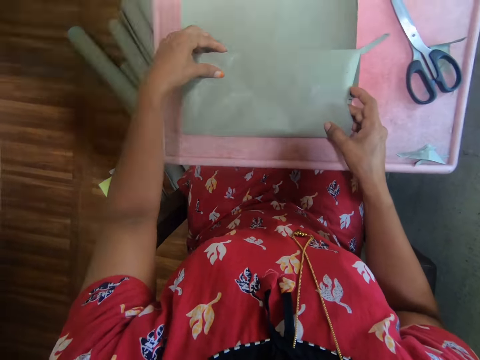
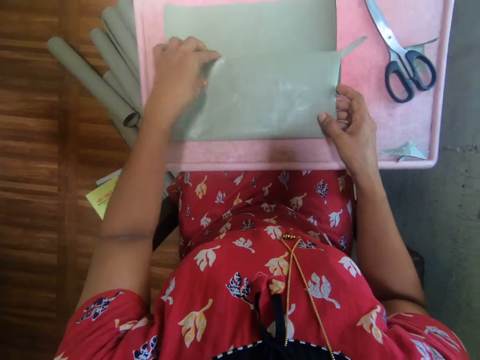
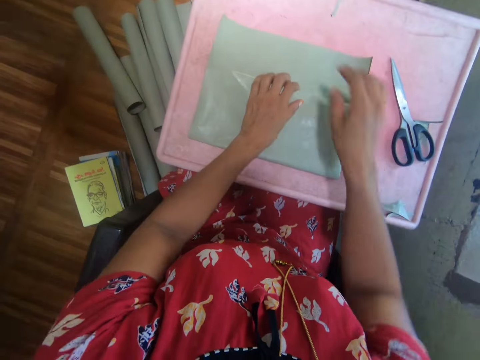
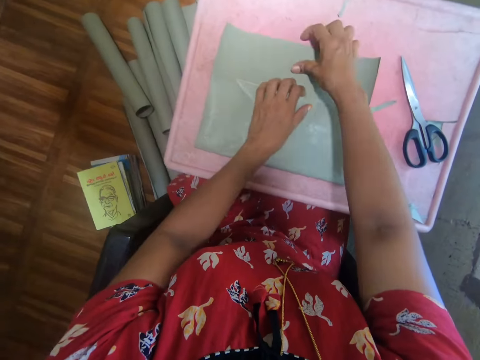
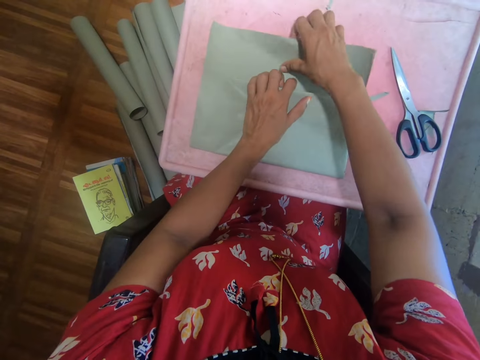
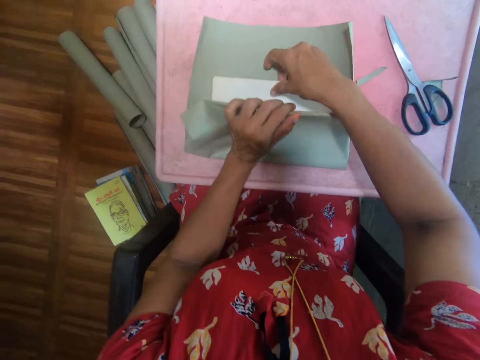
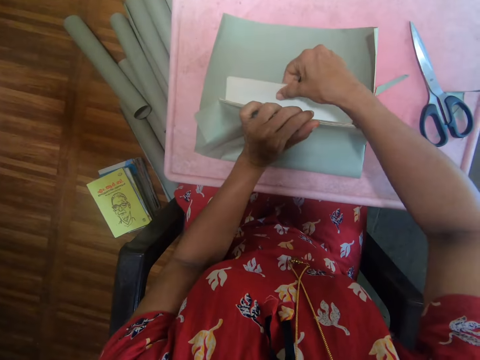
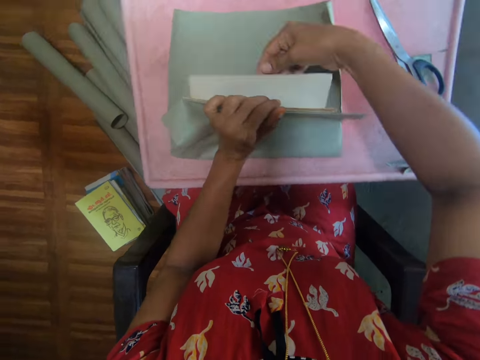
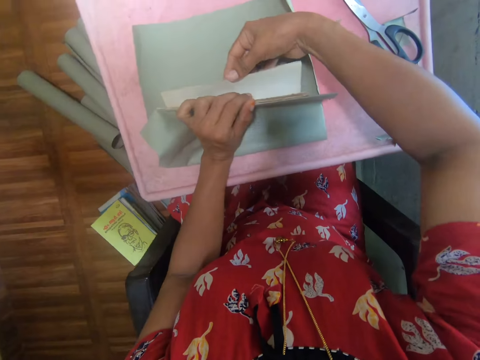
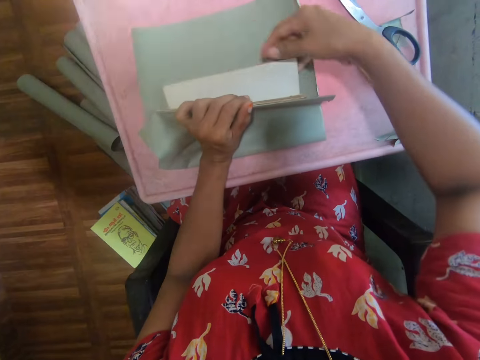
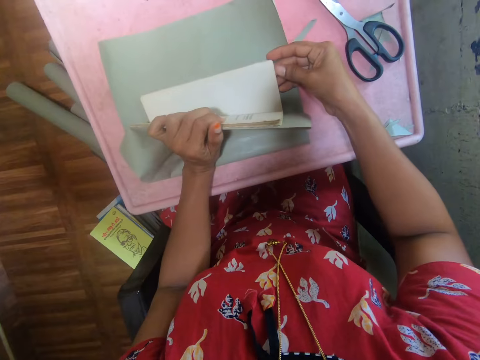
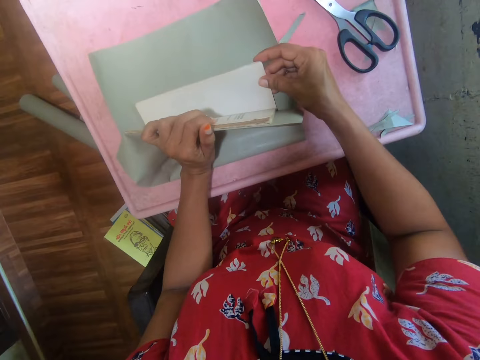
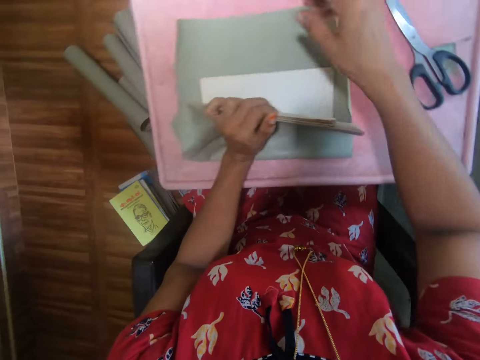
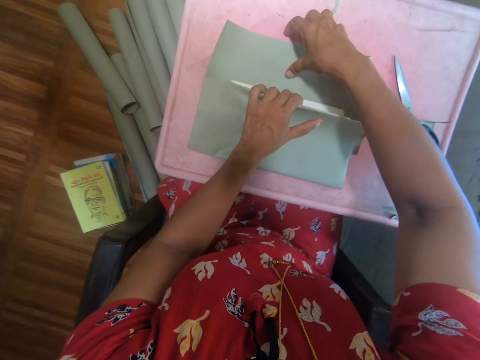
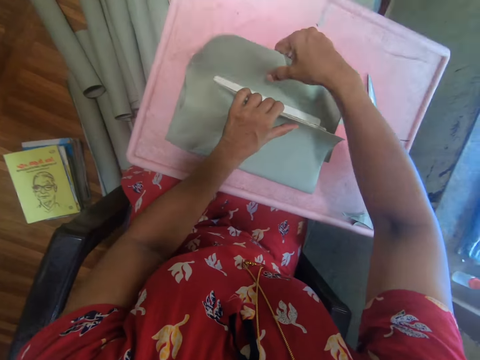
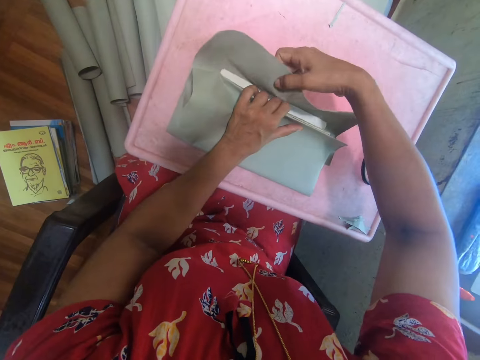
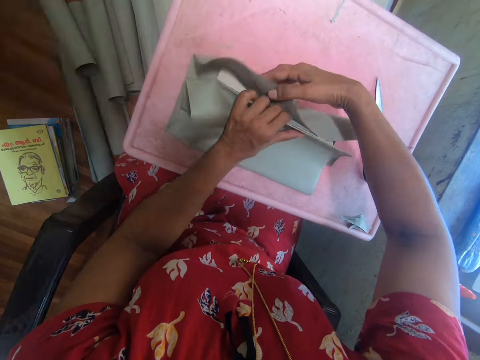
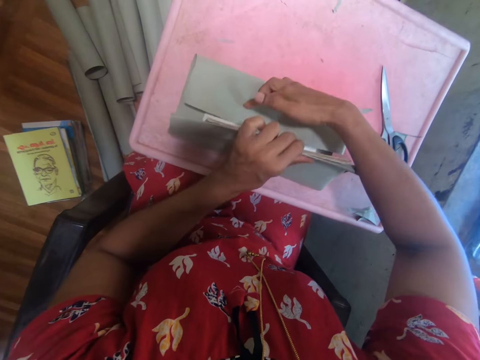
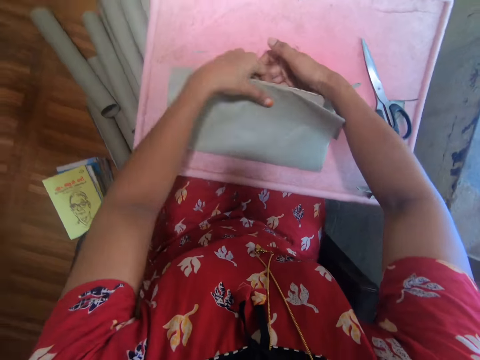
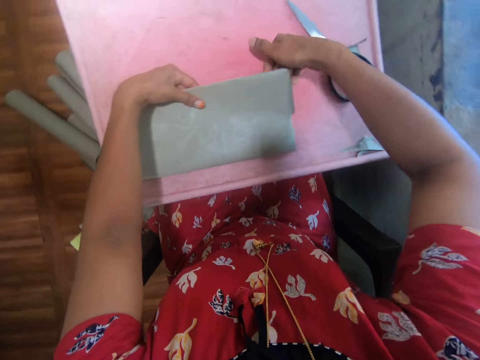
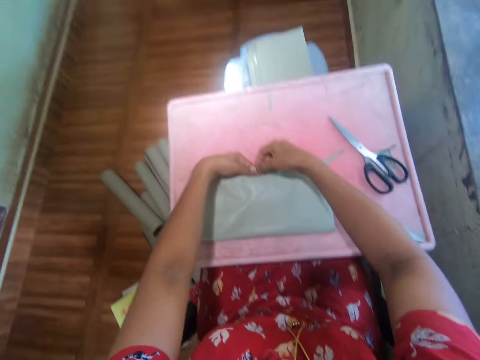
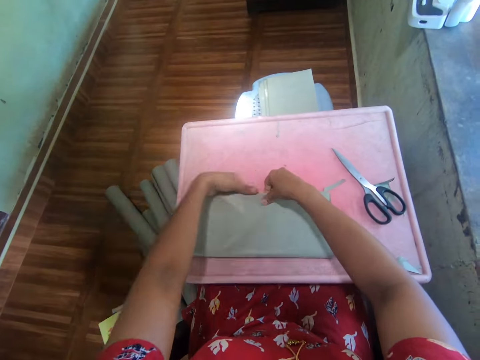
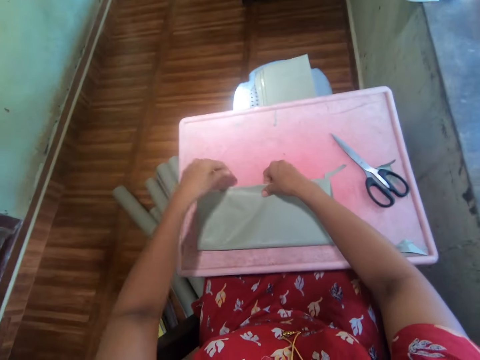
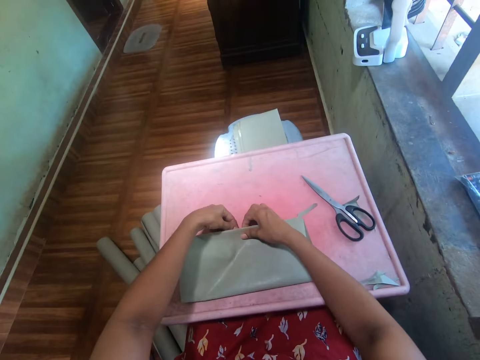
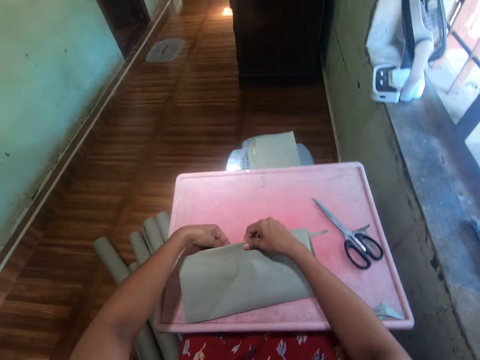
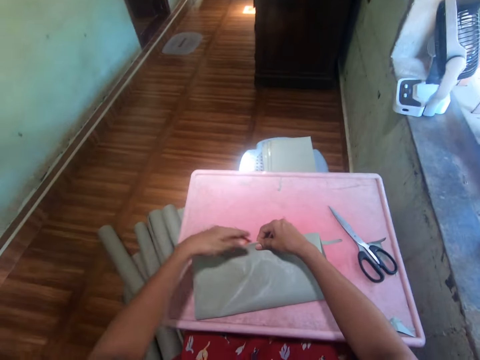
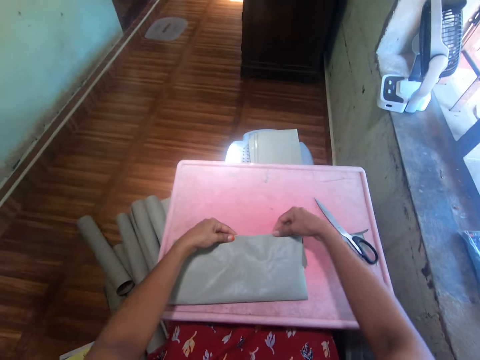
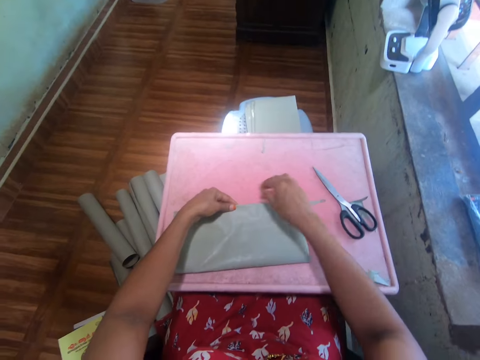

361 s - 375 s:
The camera wearer wraps the book. They hold the outer cover of the book with the hand. They open the pages of the book. They wrap the book with a gray cover. They straighten the cover on the book with the hand.

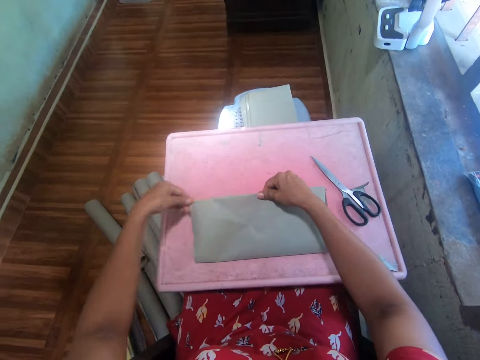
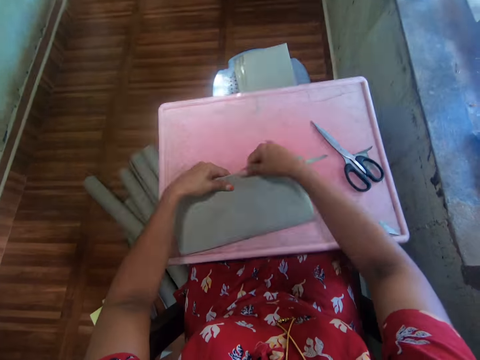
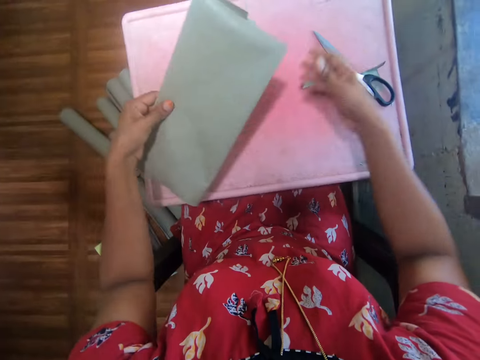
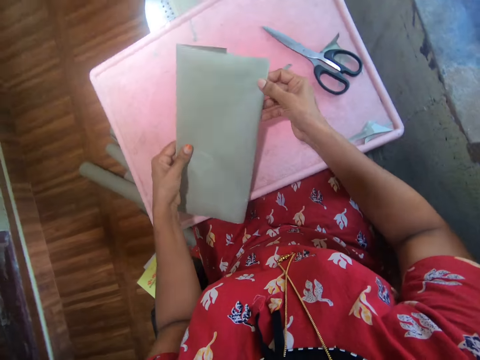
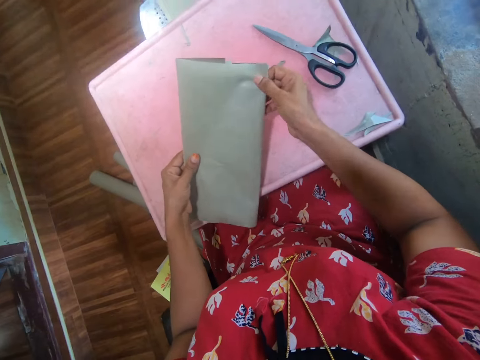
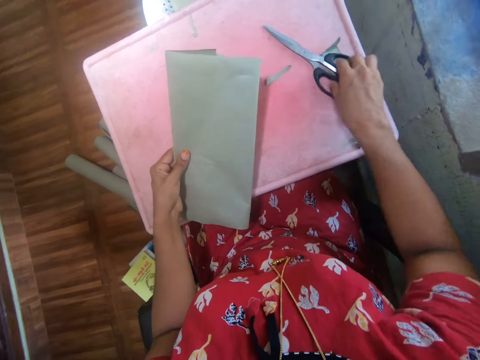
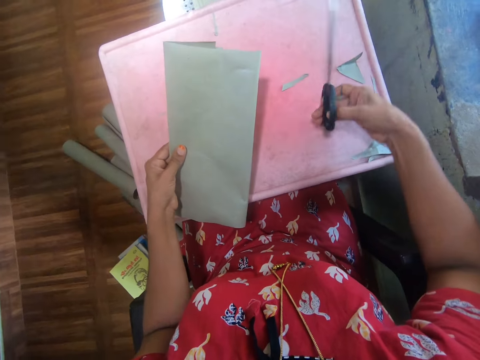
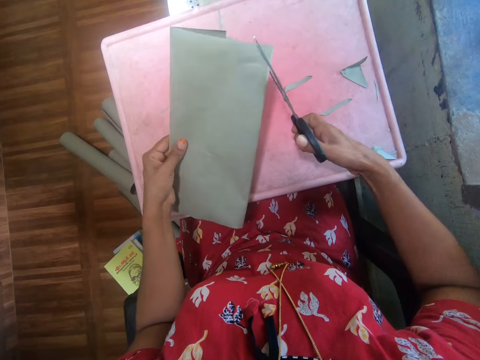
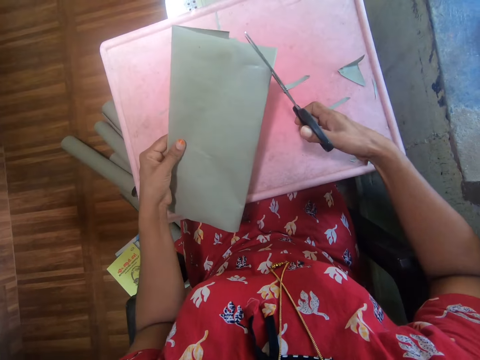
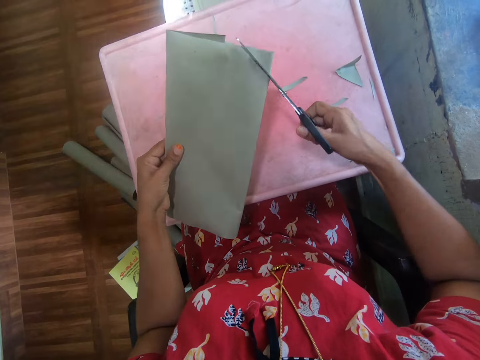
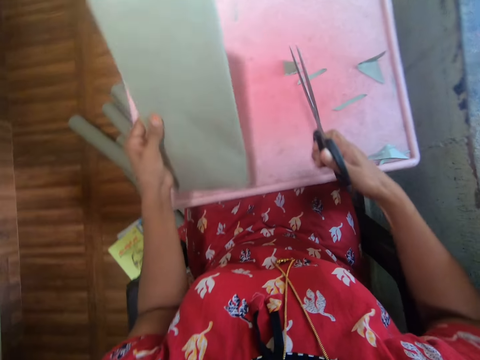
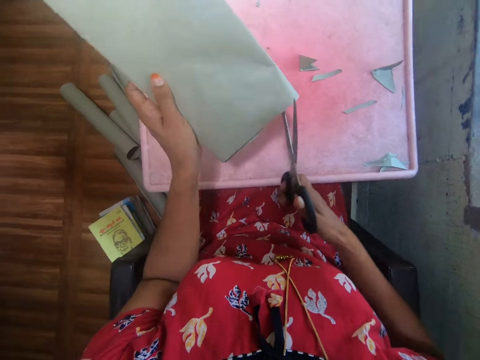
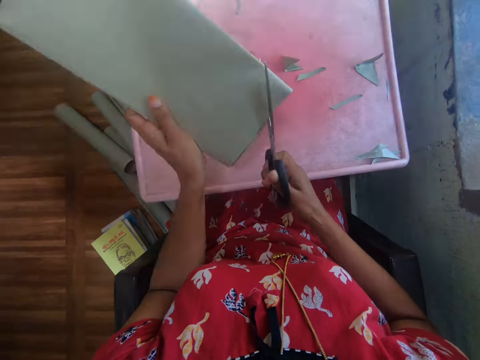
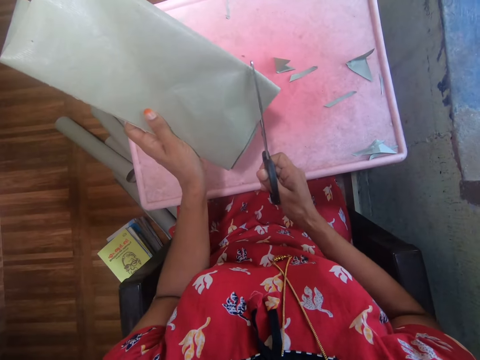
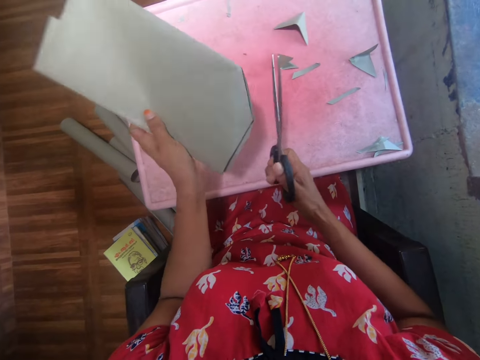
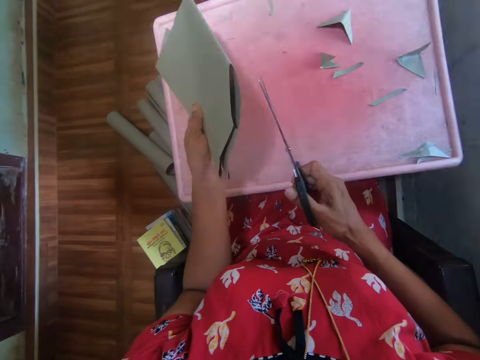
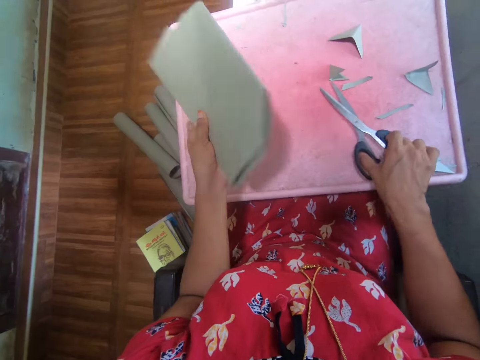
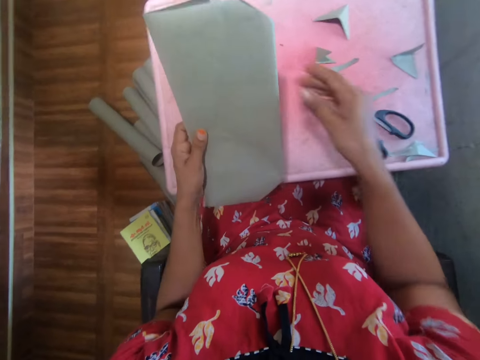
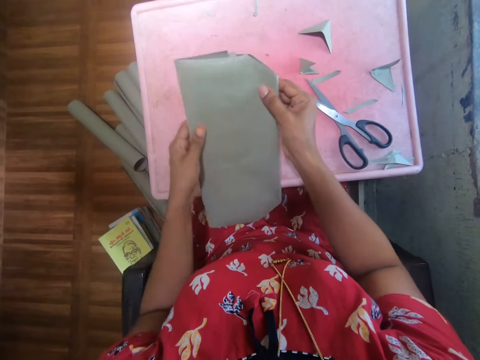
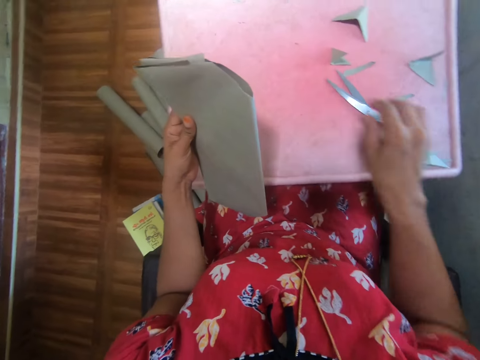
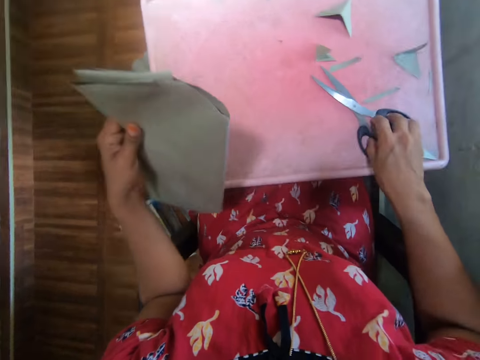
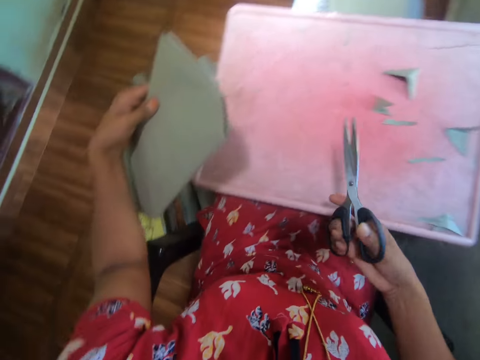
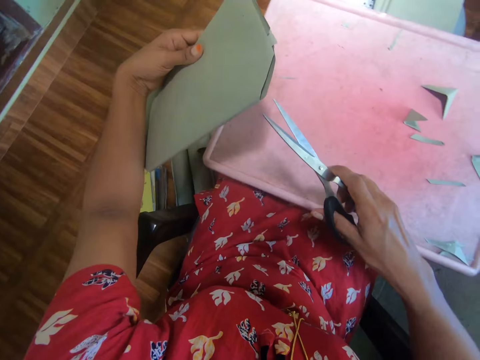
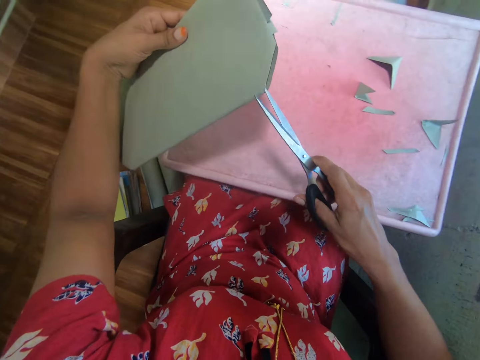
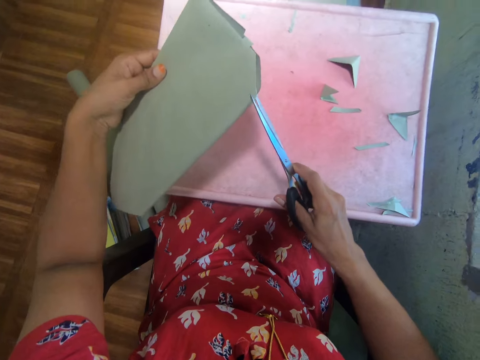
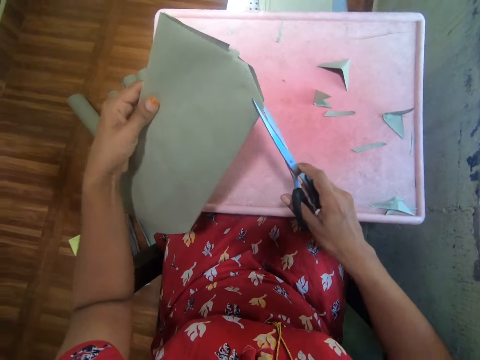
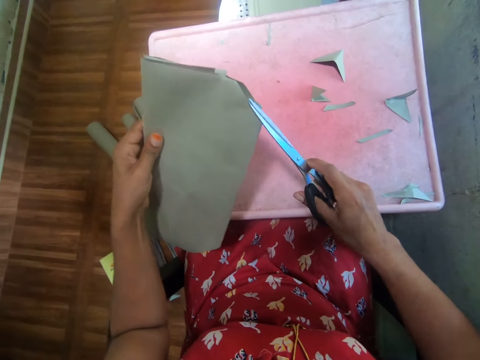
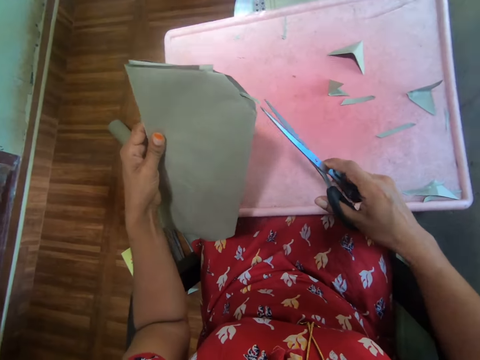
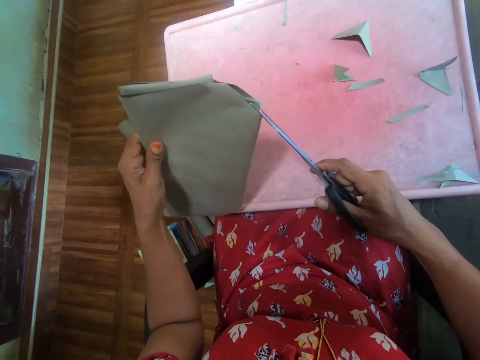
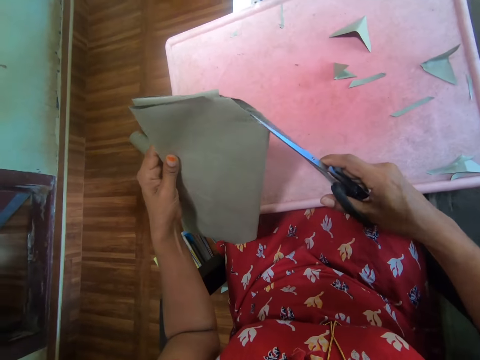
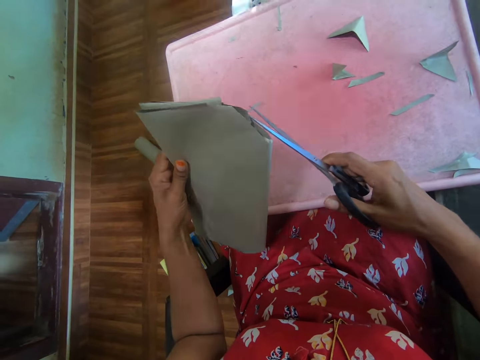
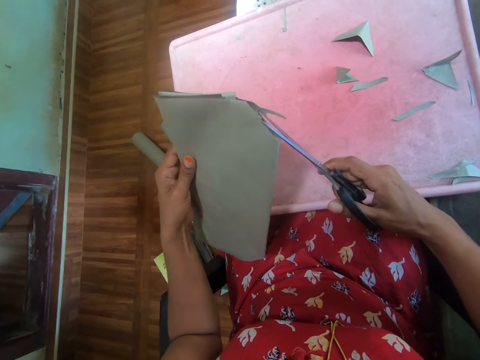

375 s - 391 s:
The camera wearer holds the book on the hand. They pick the scissors from the table. They cut off some pieces of paper from the cover with the scissors. They put the scissors down on the table. They hold the book with both hands. They pick the scissors from the table. They cut off some pieces of paper from the cover with the scissors.
